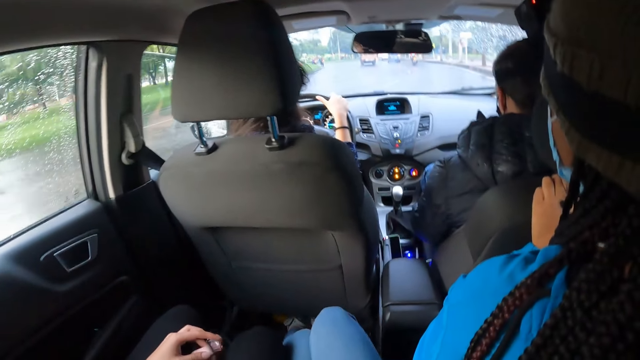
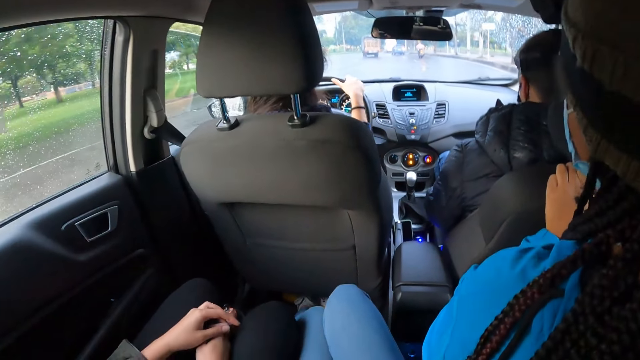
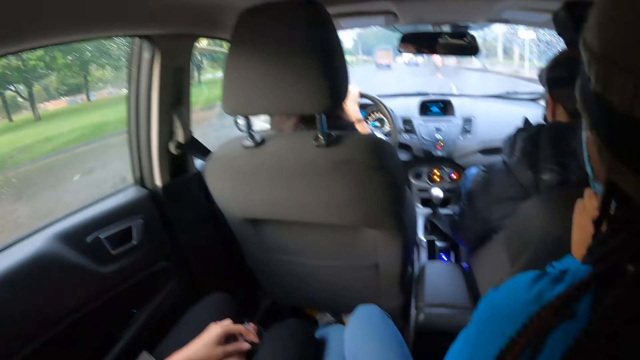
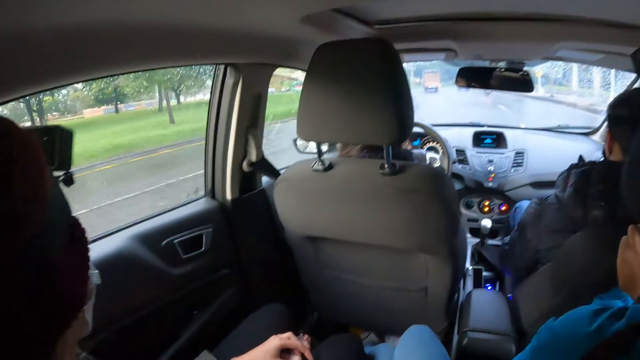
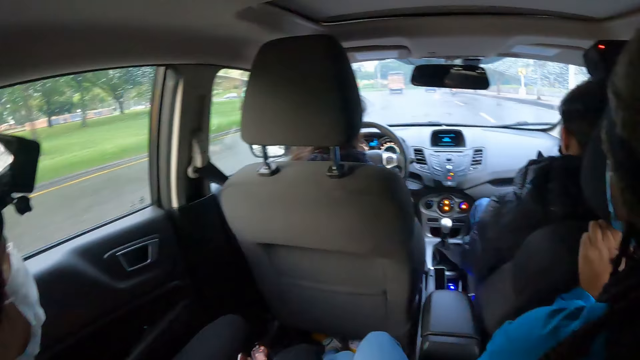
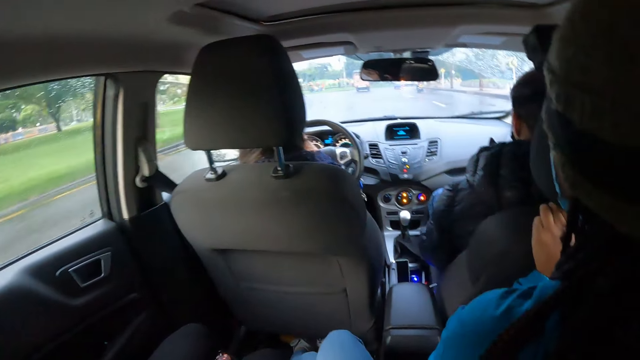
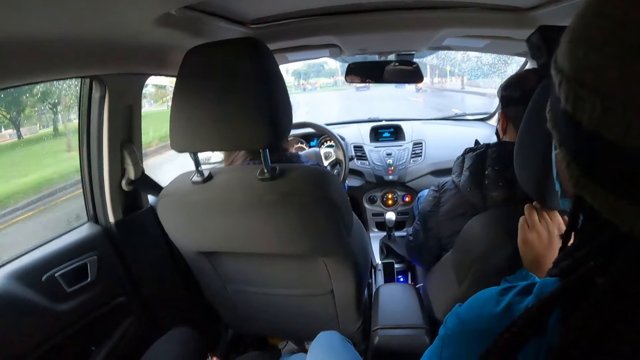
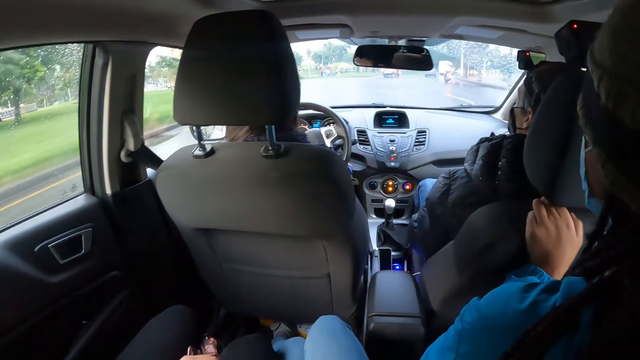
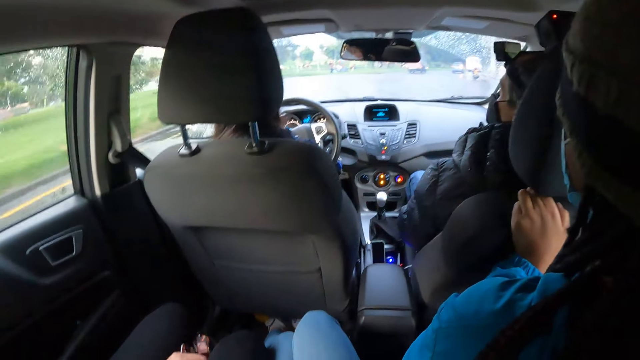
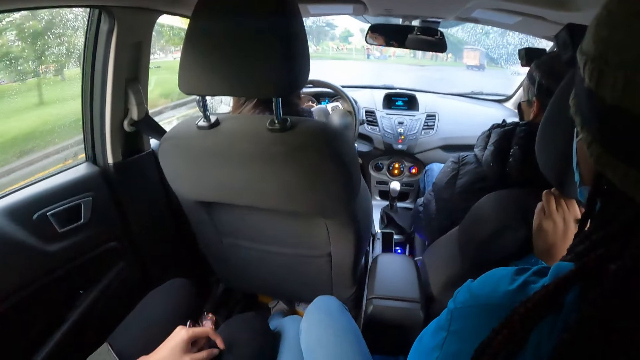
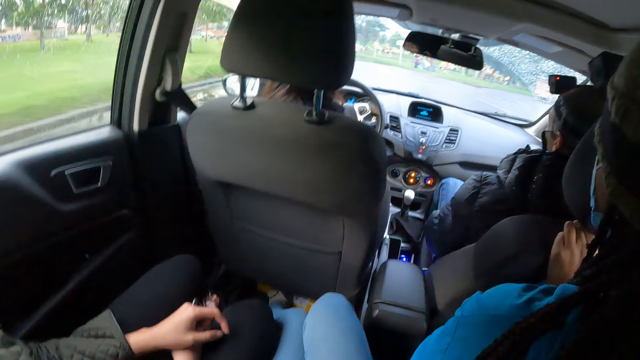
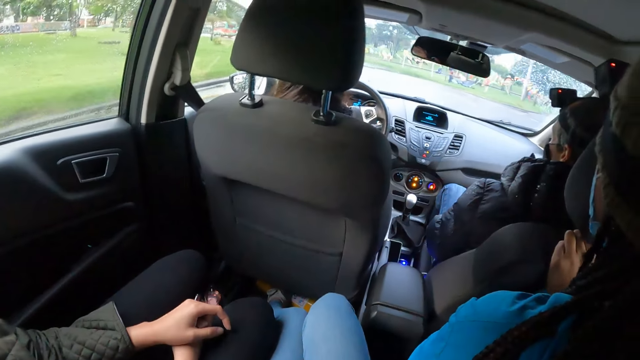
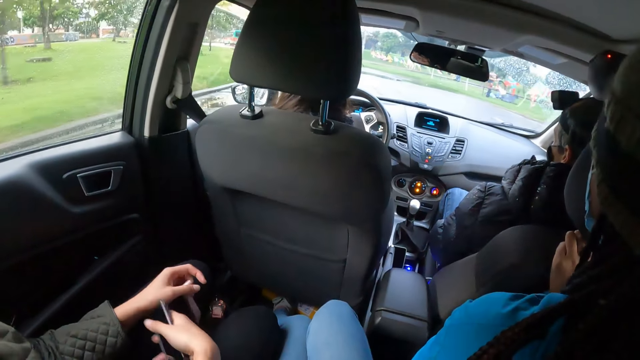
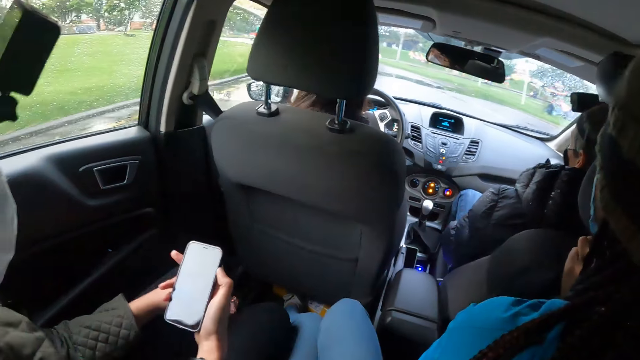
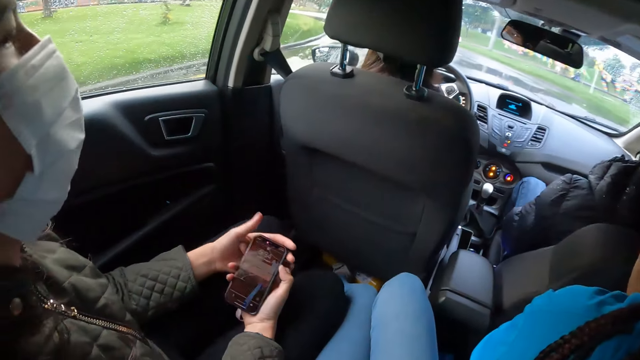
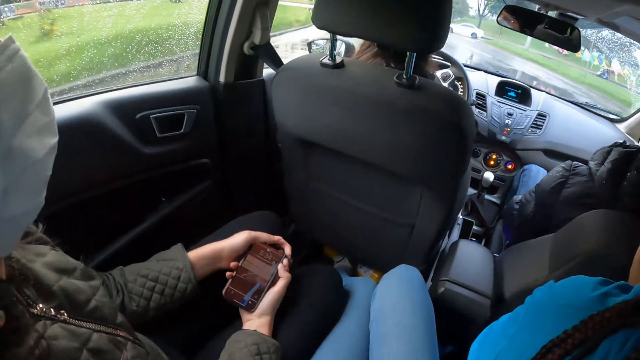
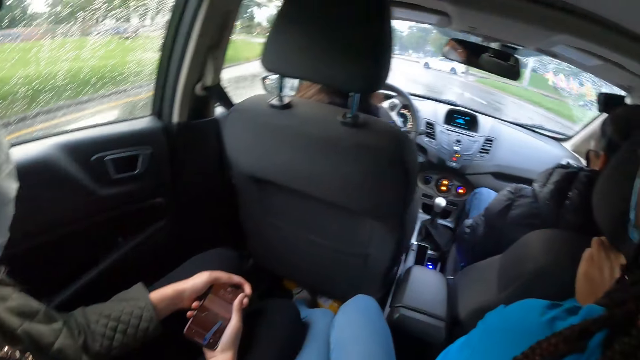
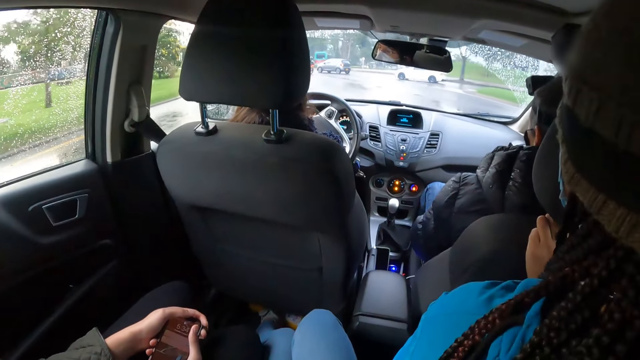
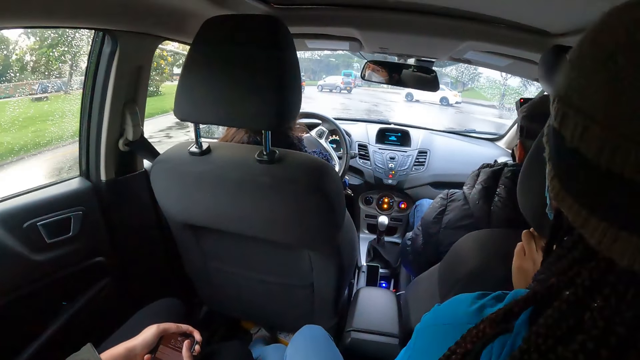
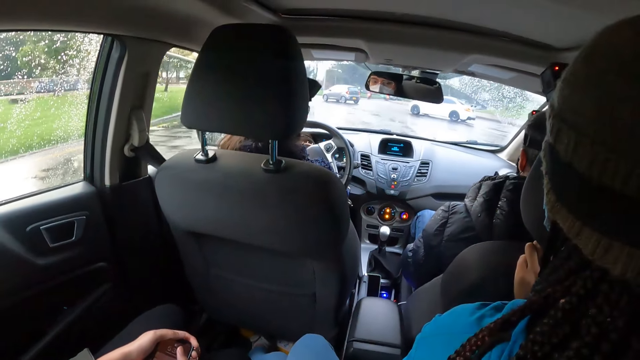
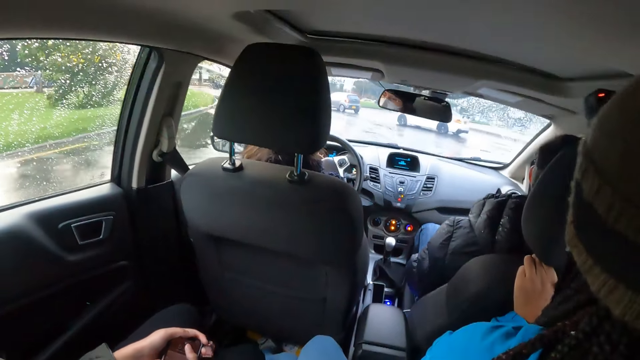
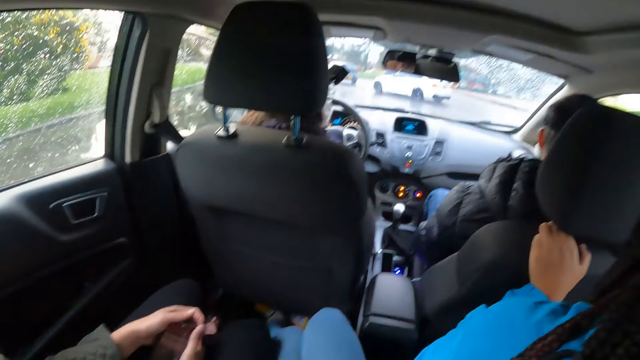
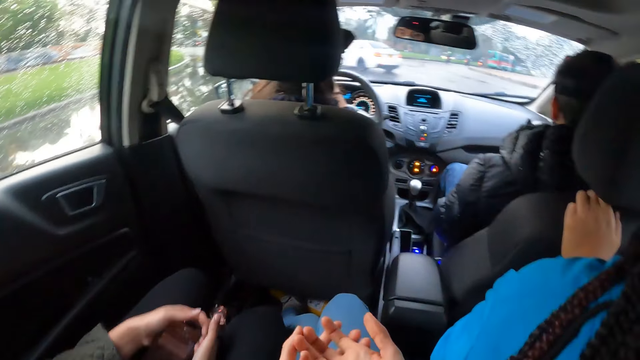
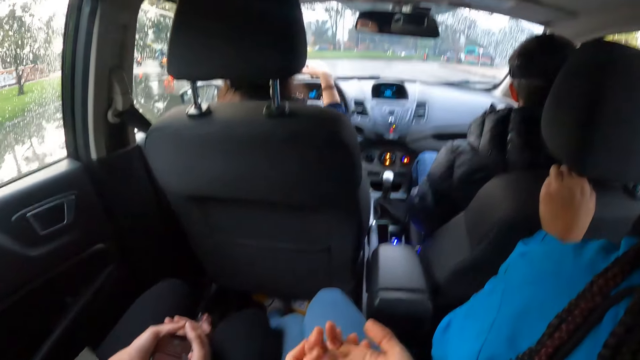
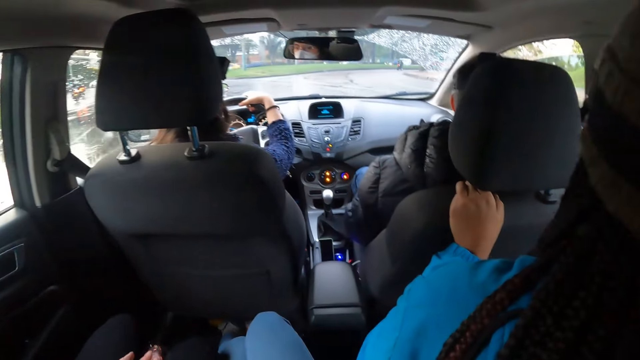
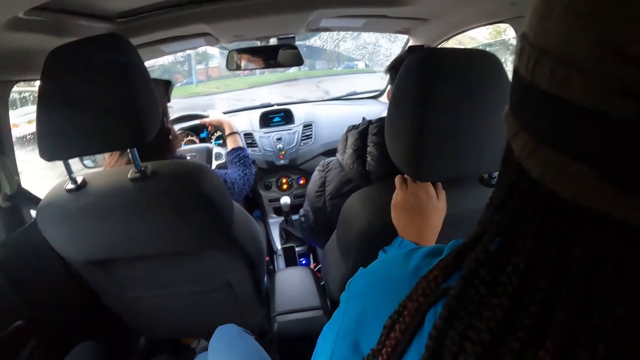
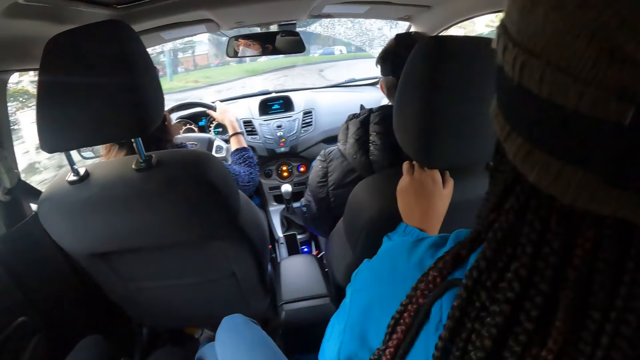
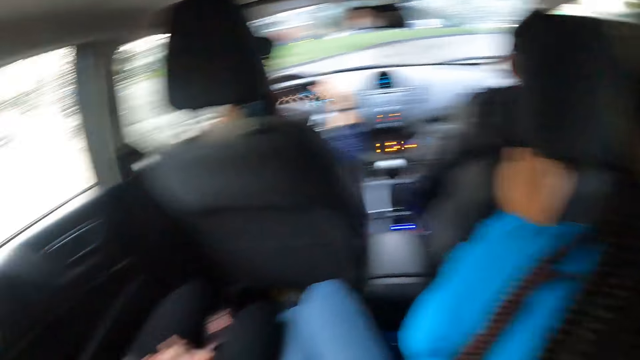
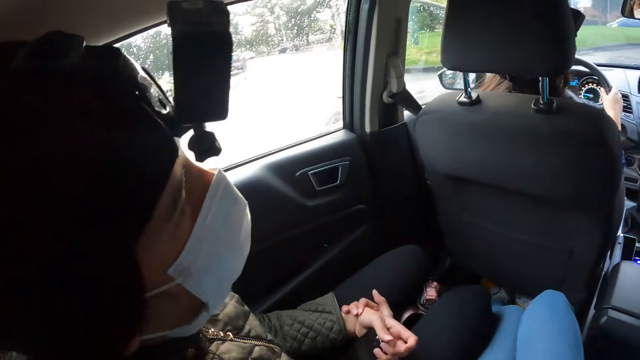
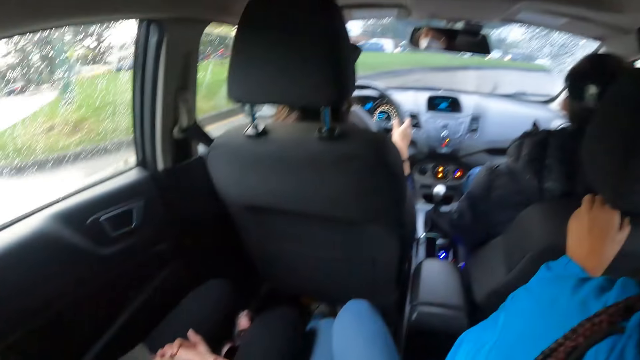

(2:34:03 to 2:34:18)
A woman drives past a motorcycle. Another woman lifts her right hand from her lap. The other woman holds the phone with her hands. The camera wearer gestures with her hands.

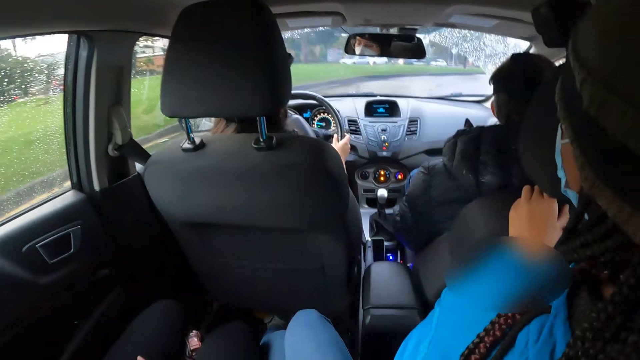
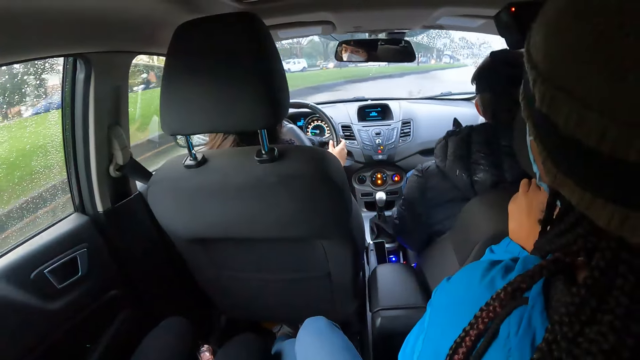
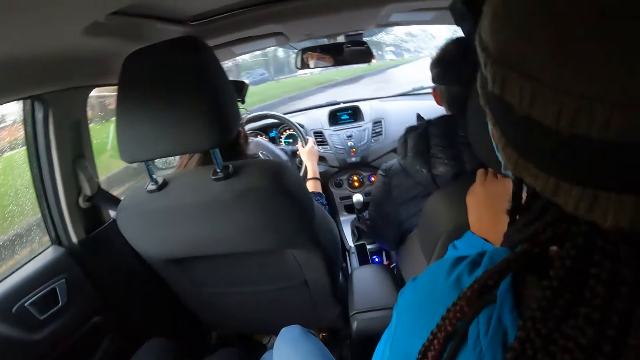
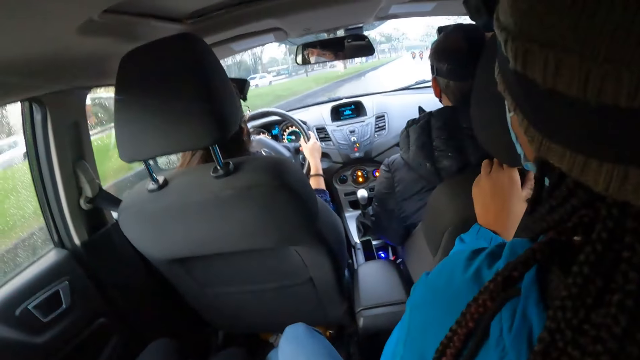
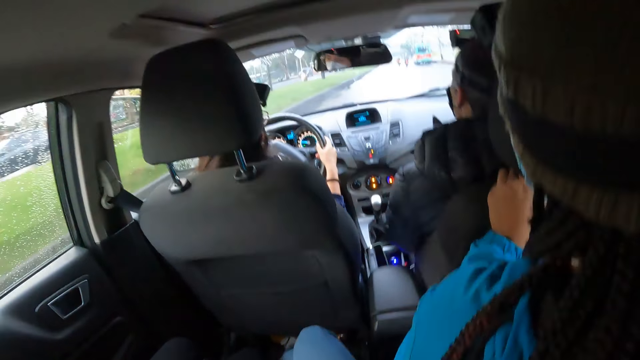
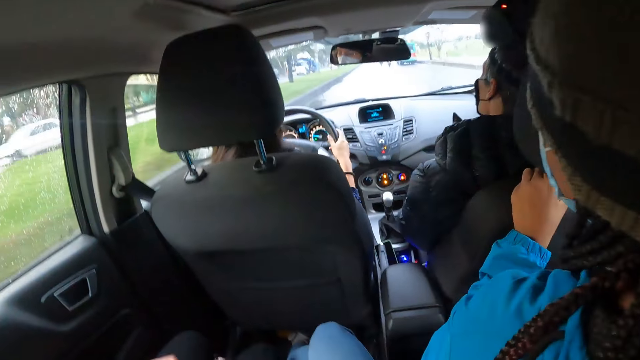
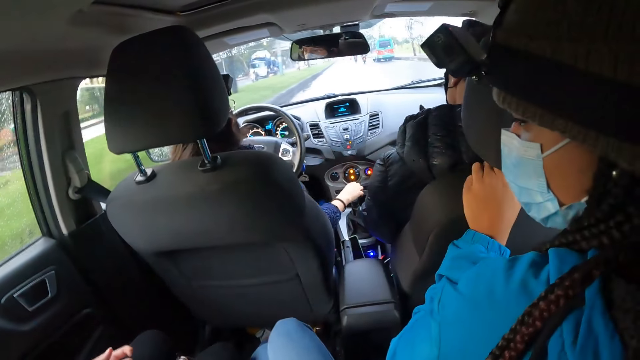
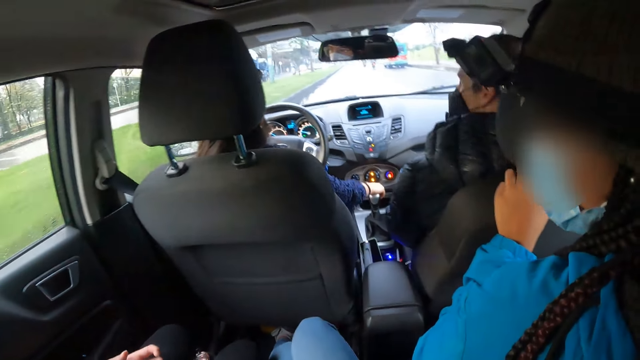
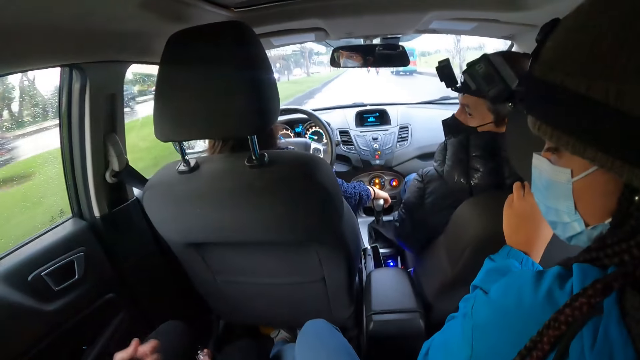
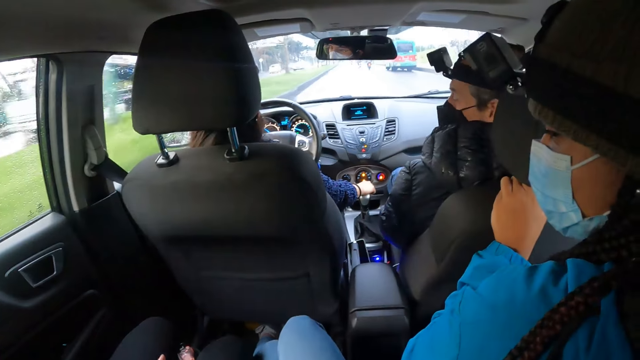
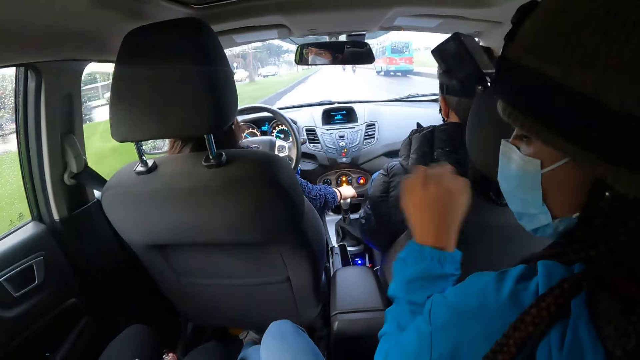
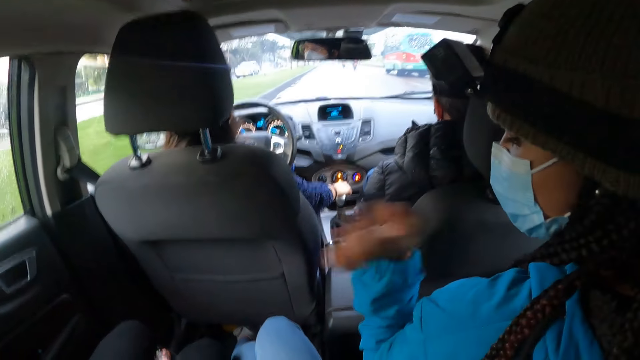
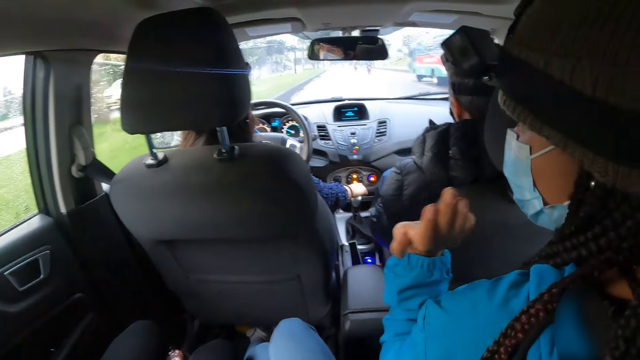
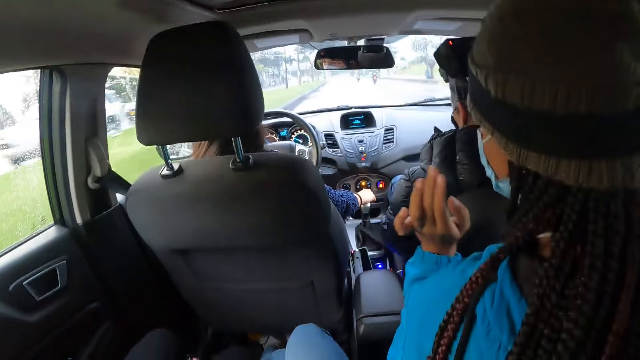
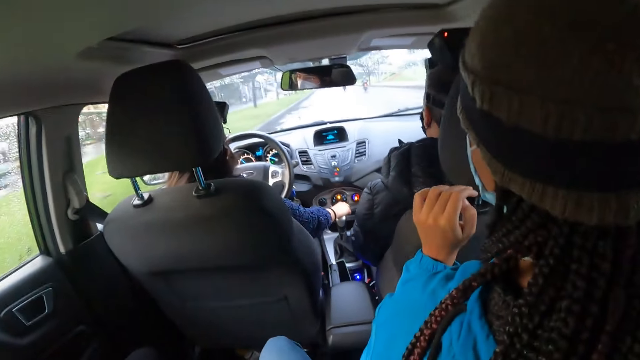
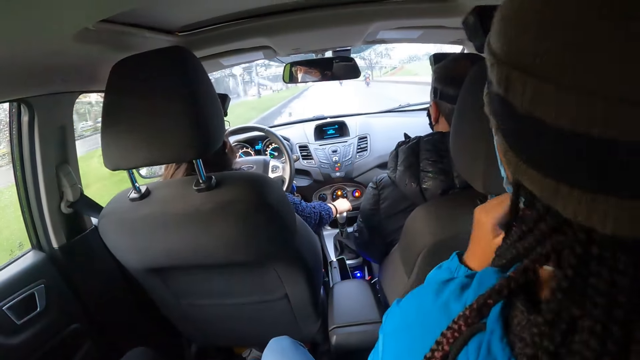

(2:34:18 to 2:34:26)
A woman removes her right hand from the steering wheel. Another woman interacts with a third woman. The first woman holds the gear with her right hand. The camera wearer interacts with a man, the third woman and the second woman. The second woman waves her left hand.
